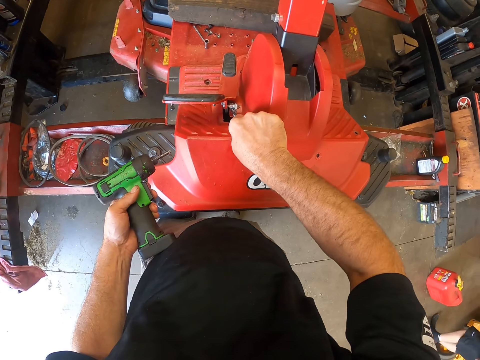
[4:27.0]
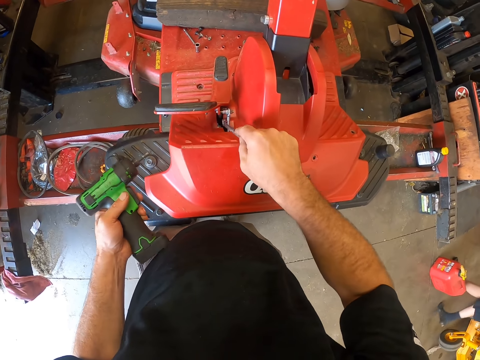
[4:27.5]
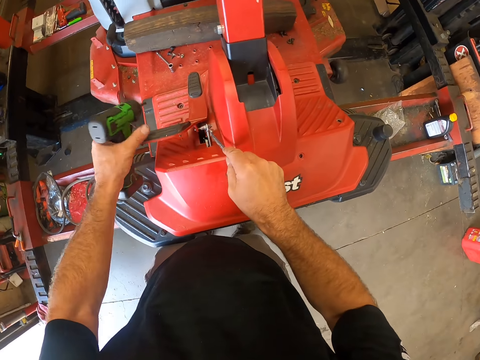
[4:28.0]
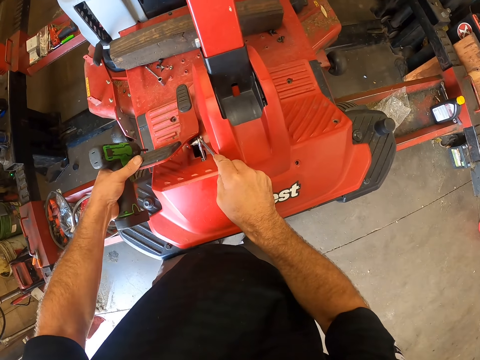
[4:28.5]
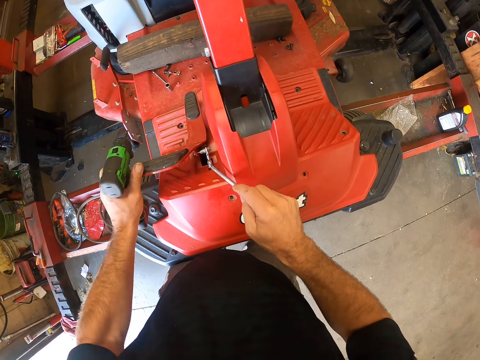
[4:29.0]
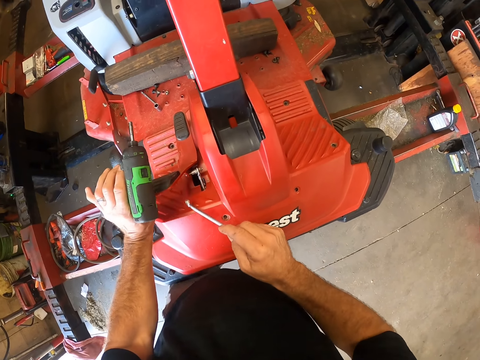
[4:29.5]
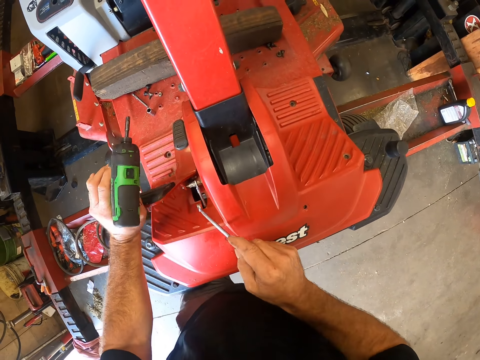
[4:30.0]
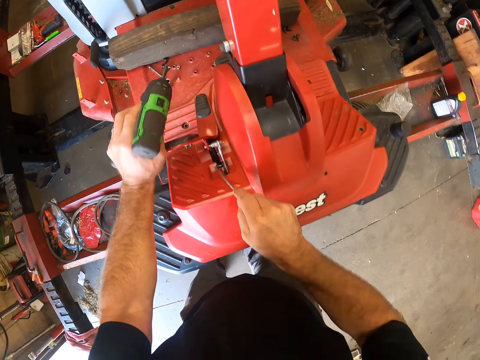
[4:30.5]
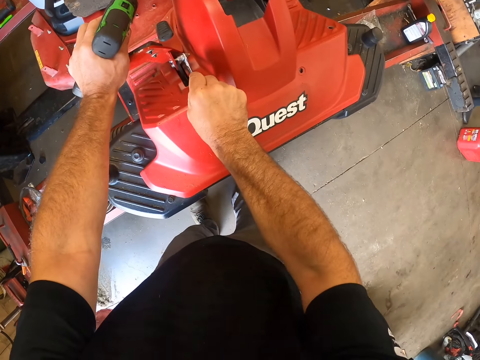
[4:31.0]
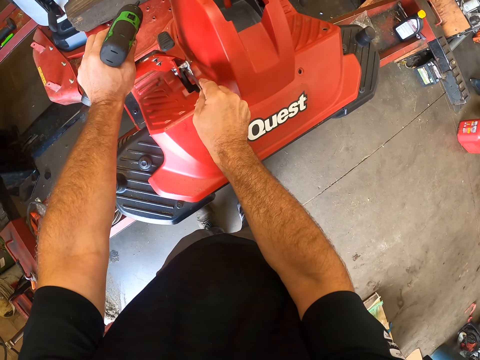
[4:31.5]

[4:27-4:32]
The camera wearer raises the lawnmower brake pedal or clutch with his left hand. He places the wrench on the nut.

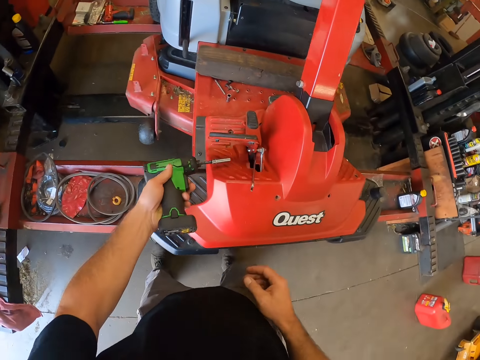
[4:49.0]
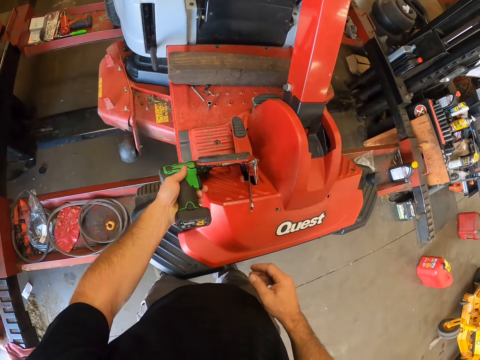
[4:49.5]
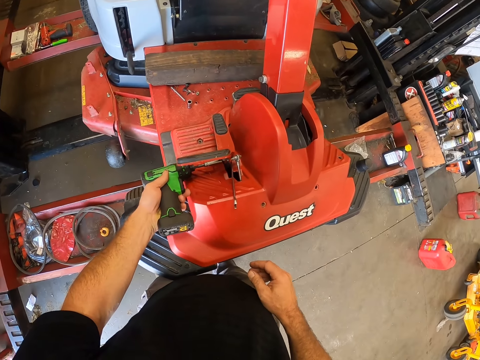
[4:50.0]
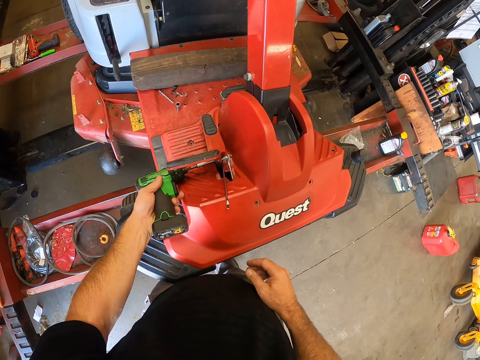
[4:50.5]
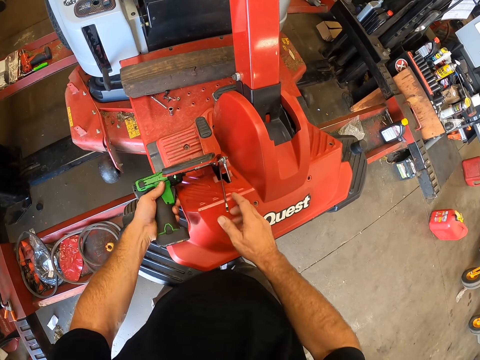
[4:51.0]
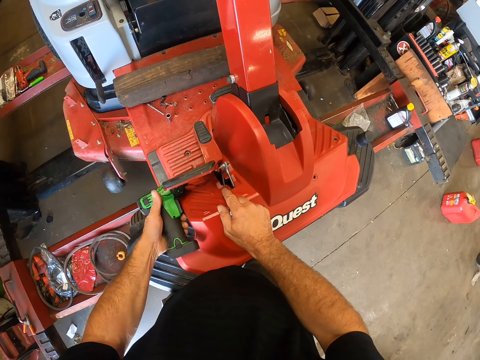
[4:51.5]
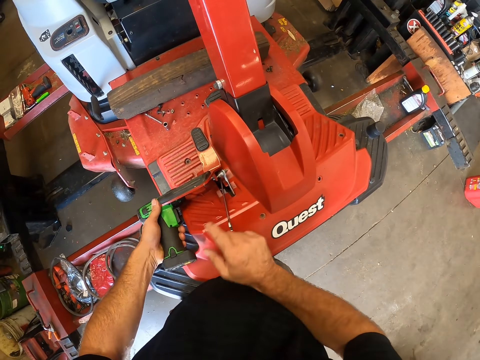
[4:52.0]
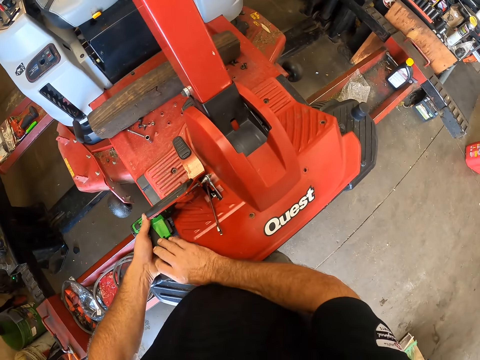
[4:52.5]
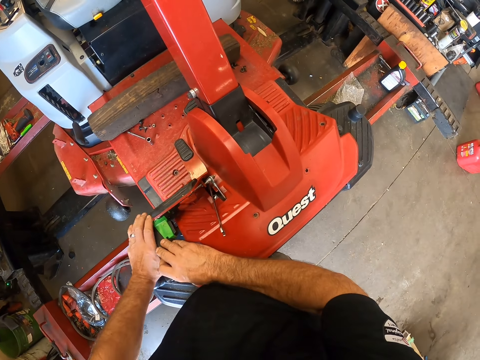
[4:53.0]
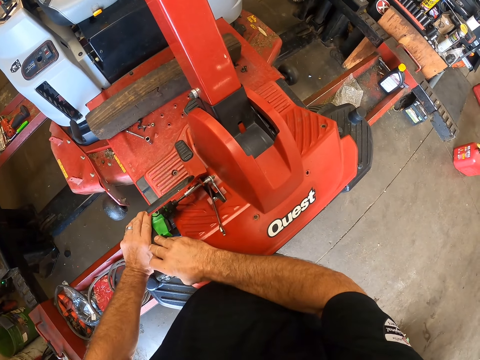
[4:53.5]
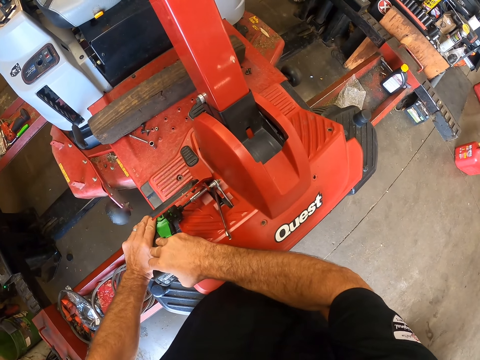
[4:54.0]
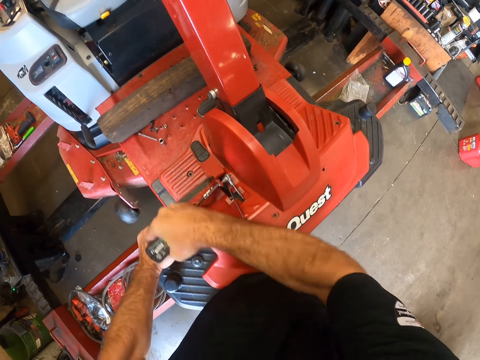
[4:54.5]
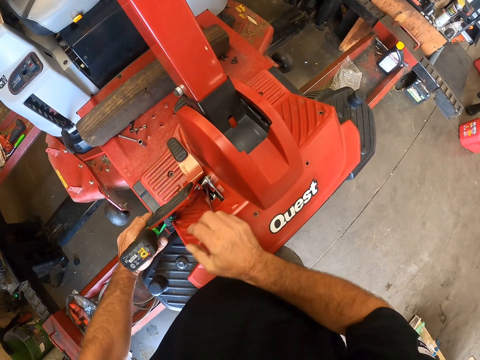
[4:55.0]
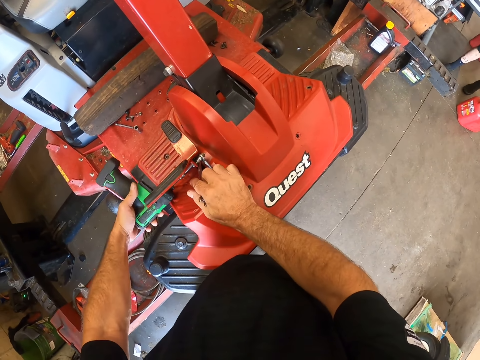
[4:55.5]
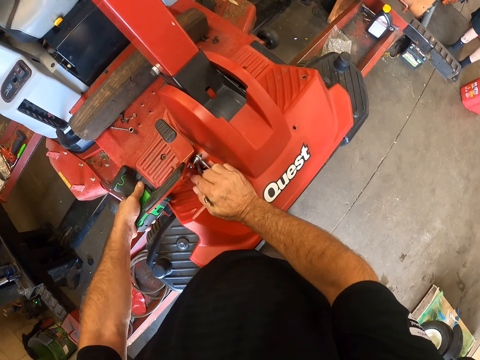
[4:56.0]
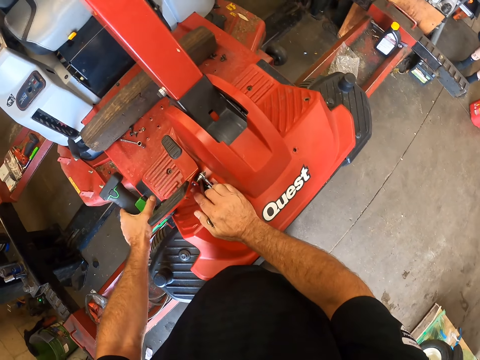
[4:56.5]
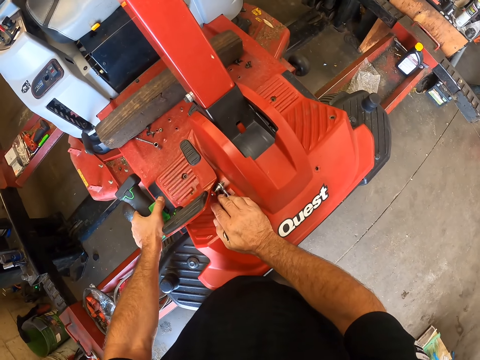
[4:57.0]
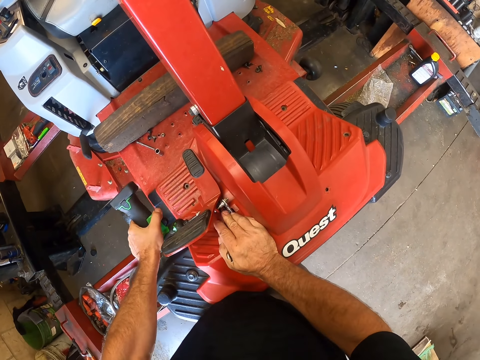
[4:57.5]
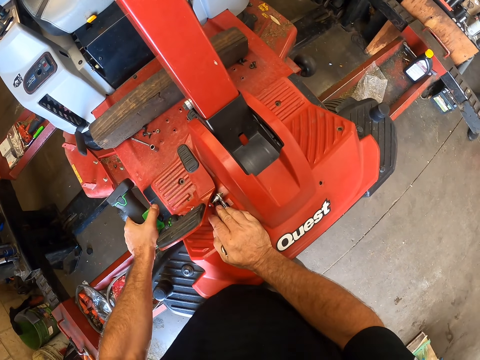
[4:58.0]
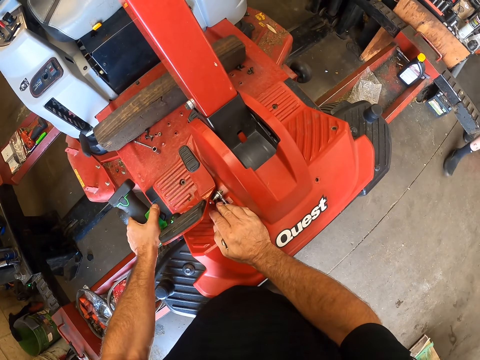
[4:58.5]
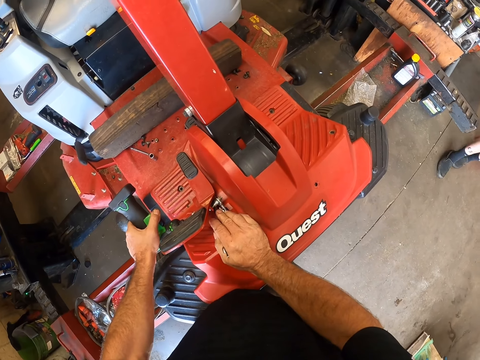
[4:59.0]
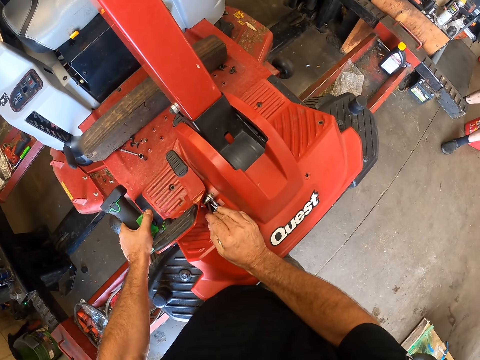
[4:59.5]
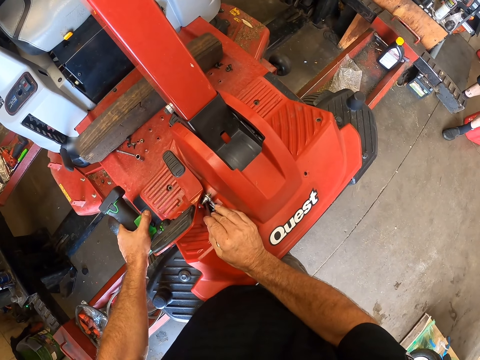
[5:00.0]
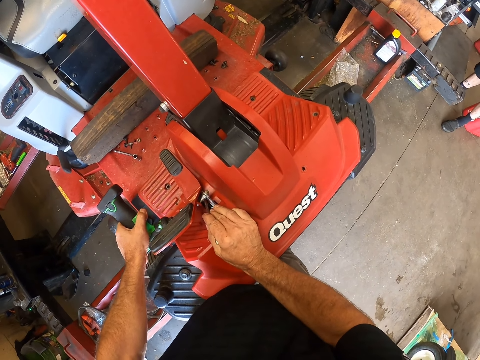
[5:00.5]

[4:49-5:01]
The camera wearer stretches the left hand. He places the impact driver on the lawnmower with his left hand. He tightens the screw. He loosens the nut on the lawnmower with the impact driver. He holds the wrench with his right hand. He touches the spanner. He removes his right hand from the wrench. He holds the screw gun and turns the screw gun. He holds the wrench with his right hand. He touches the spanner.

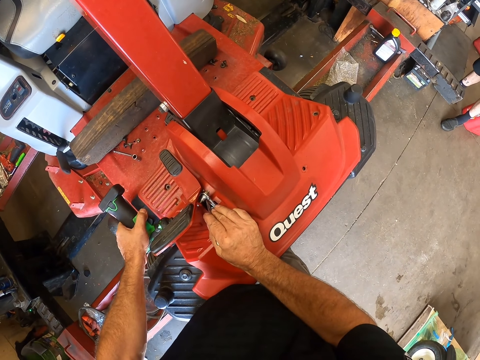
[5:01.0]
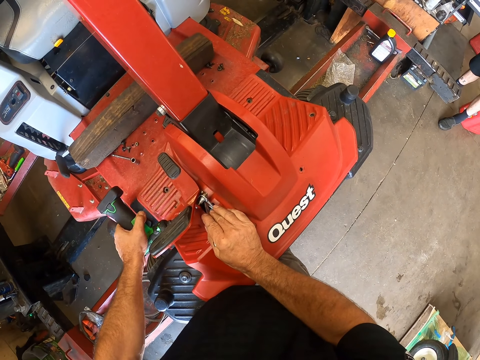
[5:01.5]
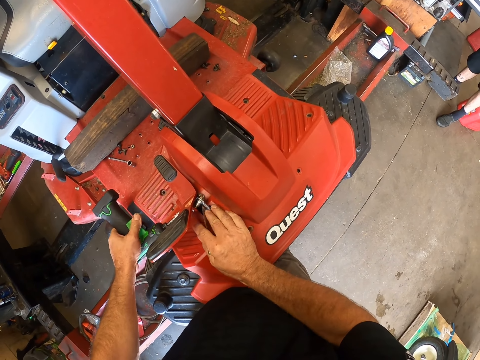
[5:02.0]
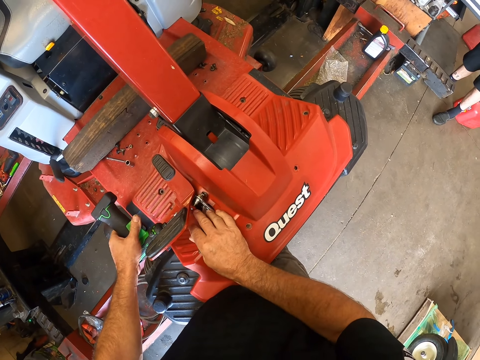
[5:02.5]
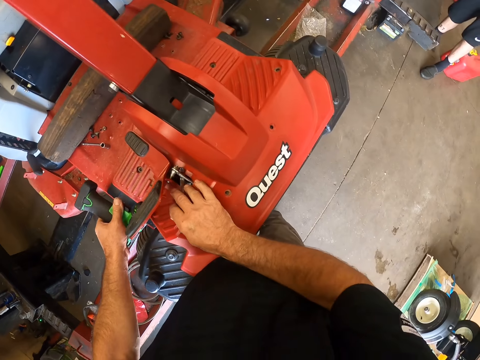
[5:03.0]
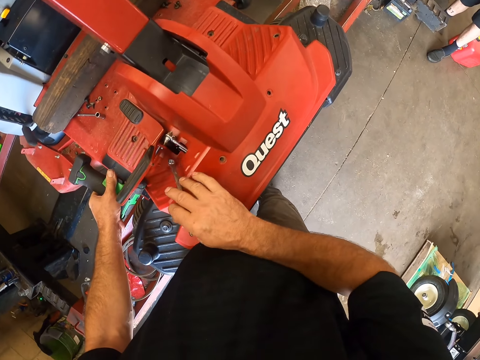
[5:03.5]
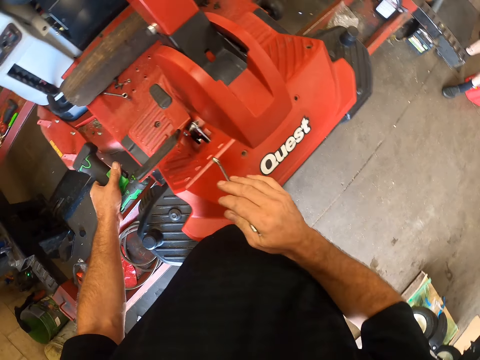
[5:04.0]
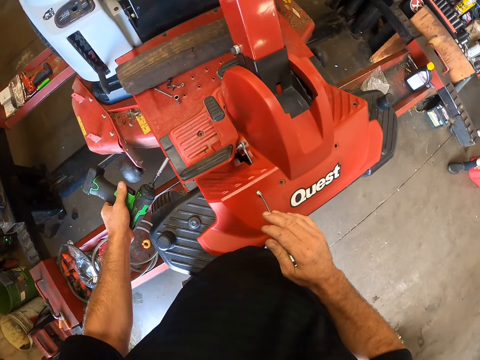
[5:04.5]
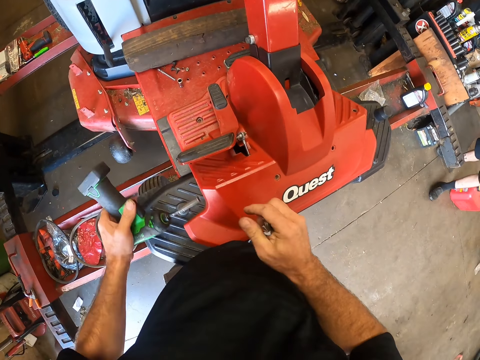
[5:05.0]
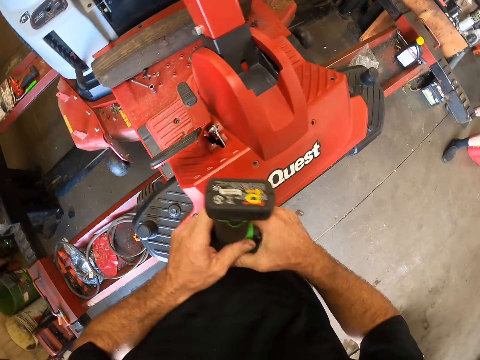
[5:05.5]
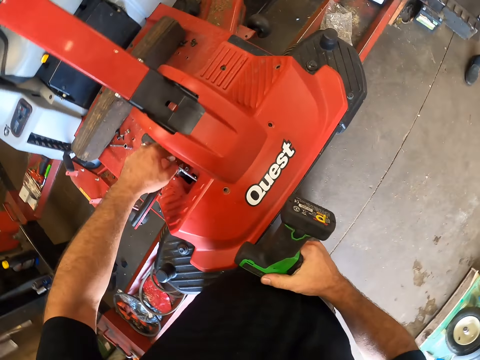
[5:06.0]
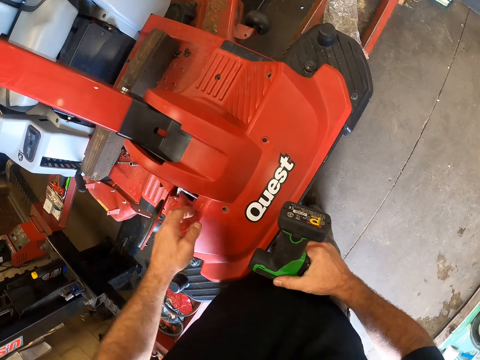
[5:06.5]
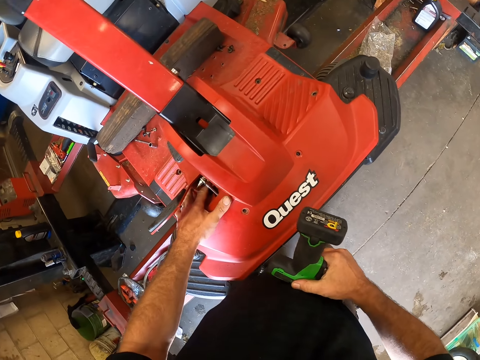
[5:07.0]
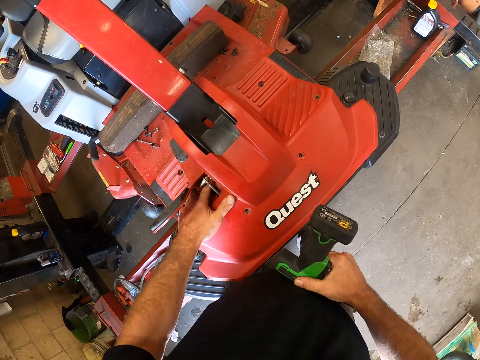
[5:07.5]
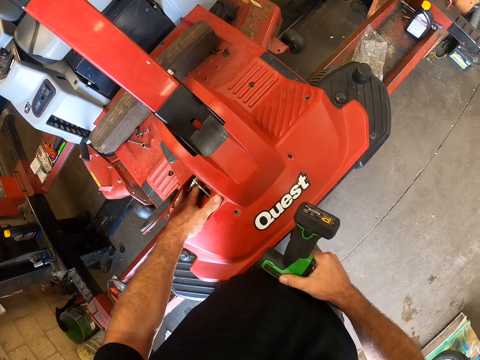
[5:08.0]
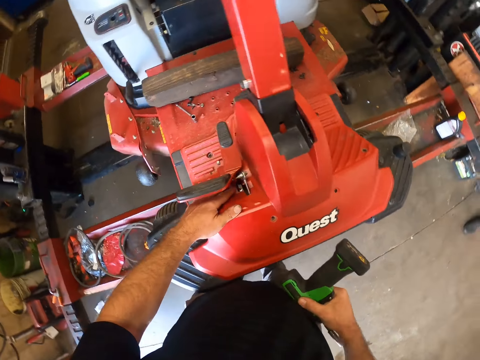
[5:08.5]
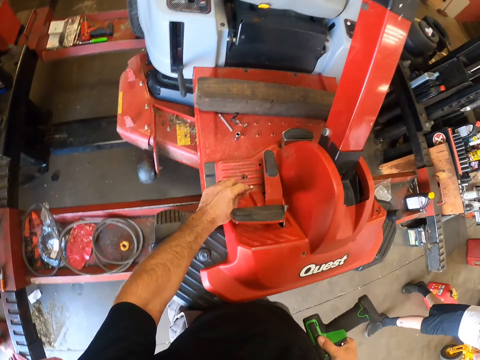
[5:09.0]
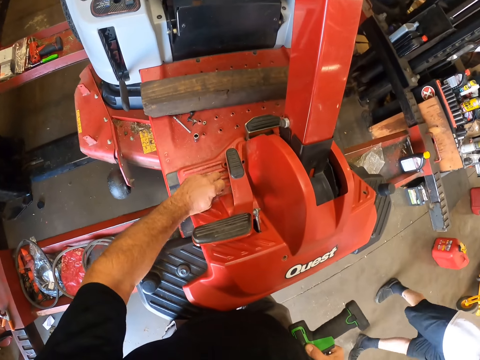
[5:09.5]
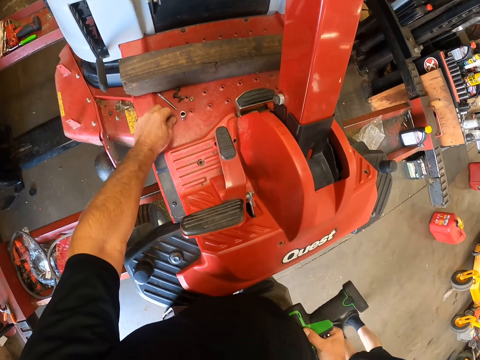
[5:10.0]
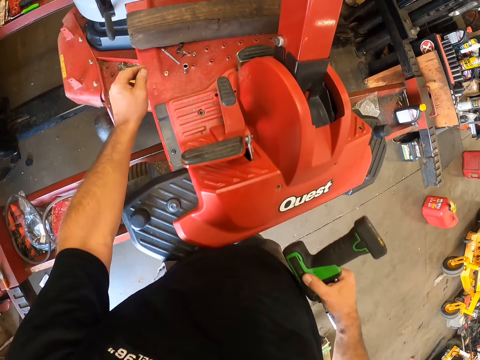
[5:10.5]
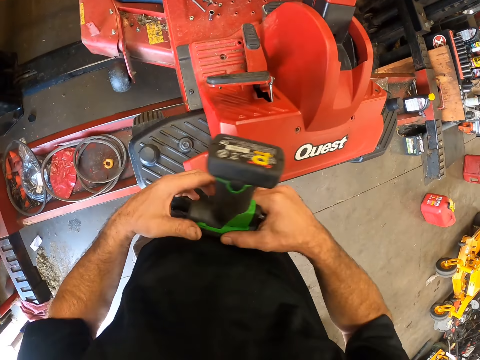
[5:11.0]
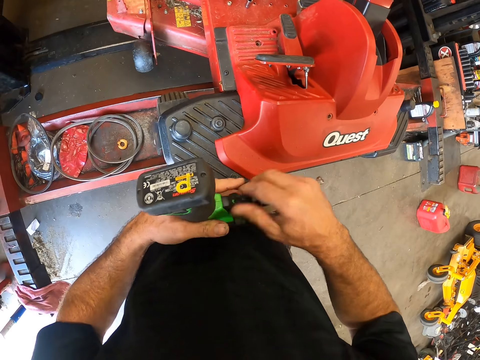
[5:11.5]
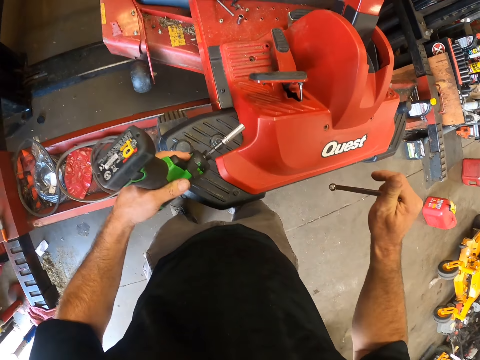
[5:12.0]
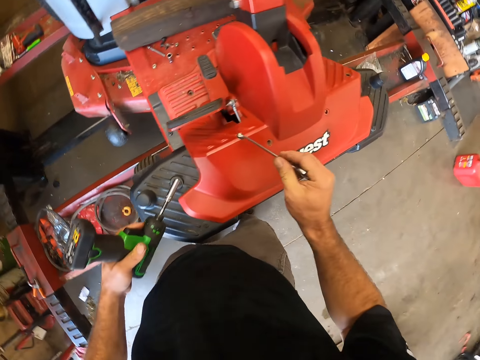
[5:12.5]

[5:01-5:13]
The camera wearer removes the wrench from the lawnmower. He holds the spanner. He removes the impact driver from the lawnmower. He stares at the lawnmower. He passes the impact driver to his right hand. He removes the nut from the lawnmower. He touches the nut on the lawnmower with his left hand. He moves the nut from one place to another on the lawnmower with his left hand. He picks the nut. He puts the nut on the other side of the lawnmower. He passes the impact driver to his left hand.
